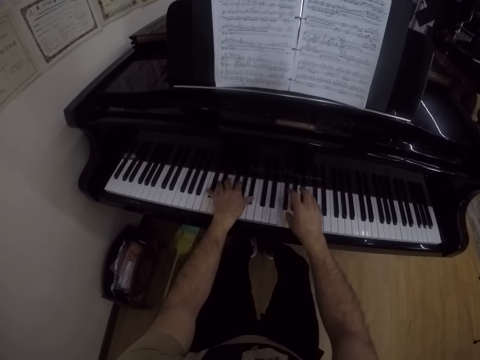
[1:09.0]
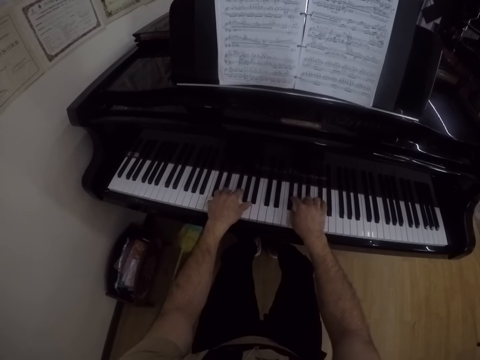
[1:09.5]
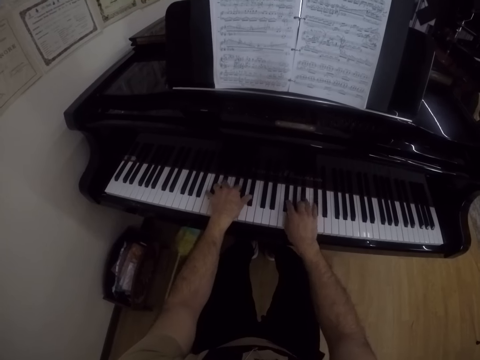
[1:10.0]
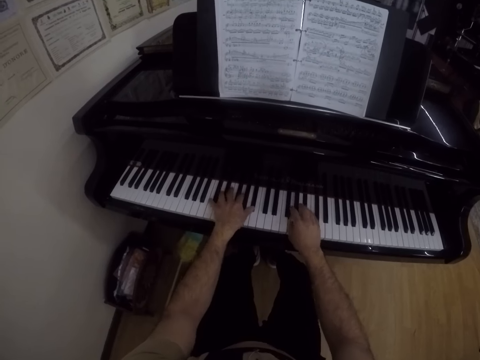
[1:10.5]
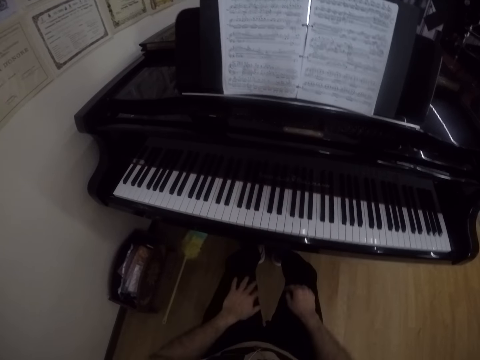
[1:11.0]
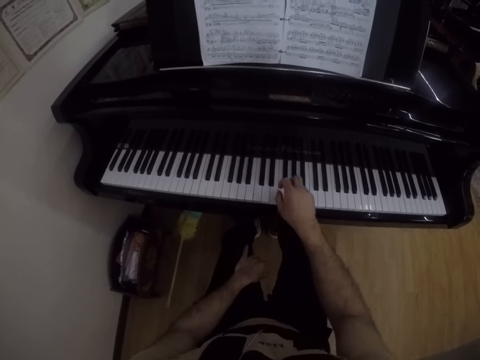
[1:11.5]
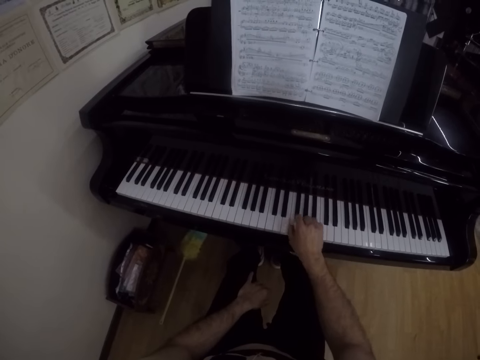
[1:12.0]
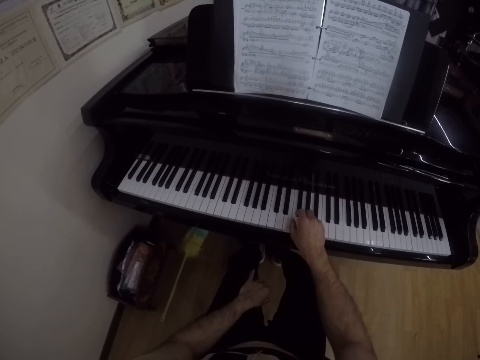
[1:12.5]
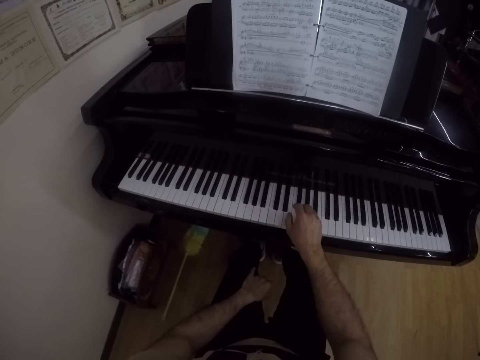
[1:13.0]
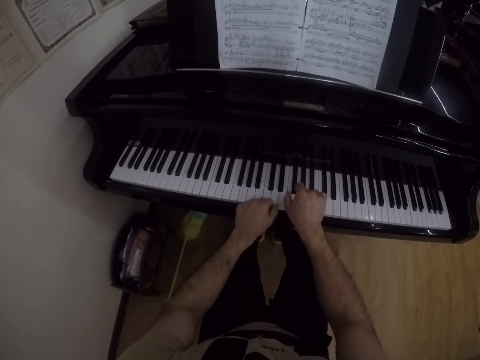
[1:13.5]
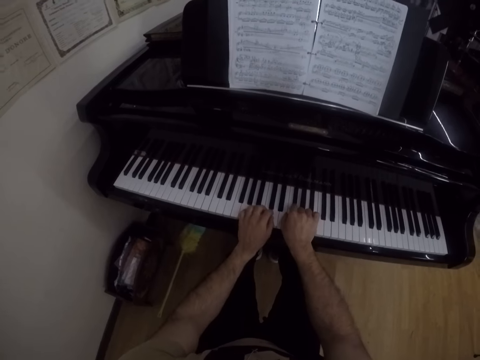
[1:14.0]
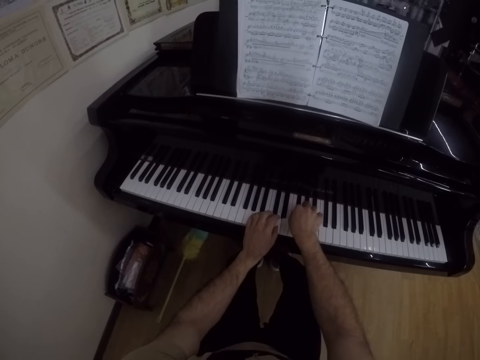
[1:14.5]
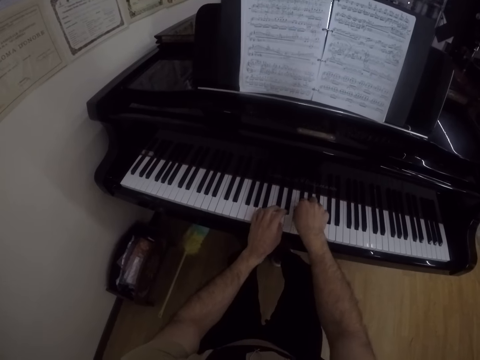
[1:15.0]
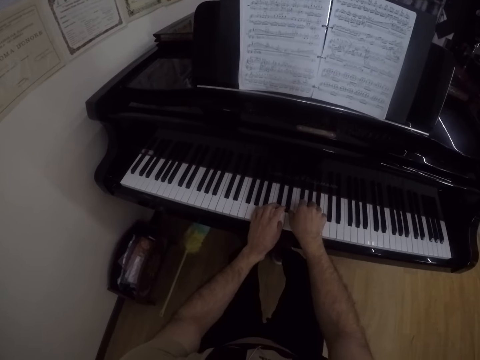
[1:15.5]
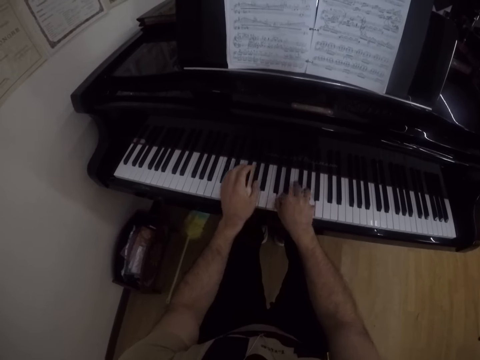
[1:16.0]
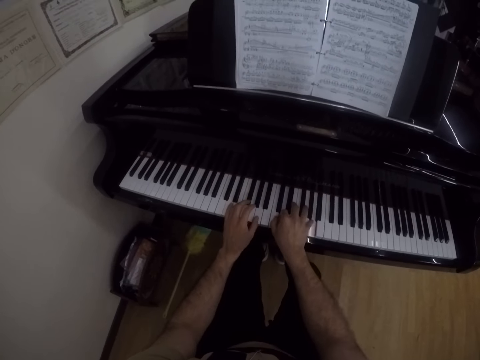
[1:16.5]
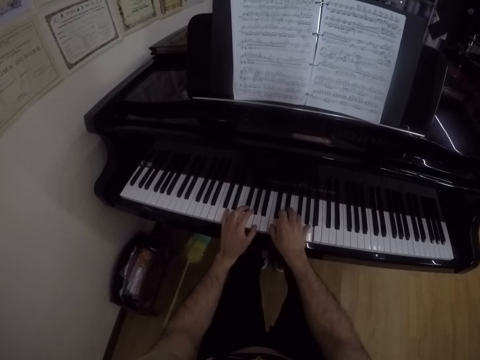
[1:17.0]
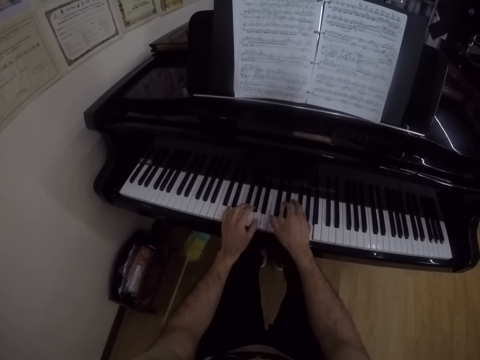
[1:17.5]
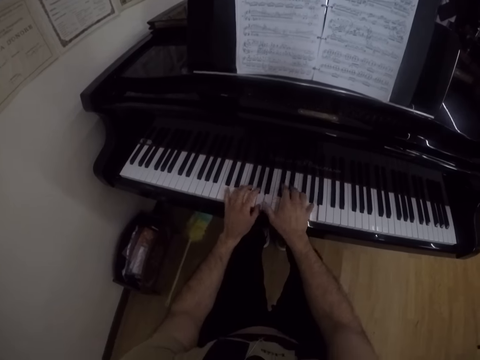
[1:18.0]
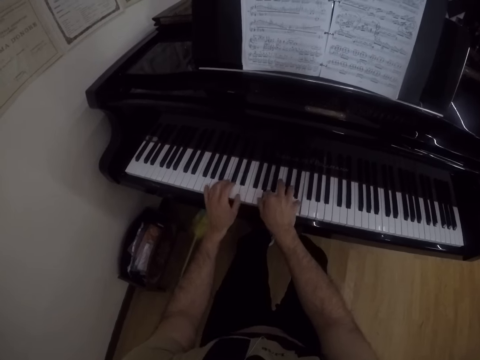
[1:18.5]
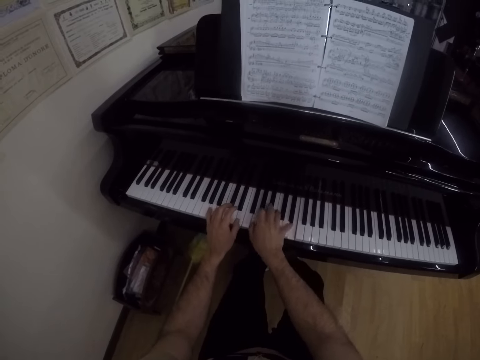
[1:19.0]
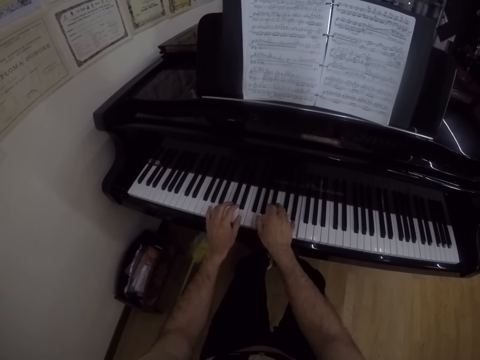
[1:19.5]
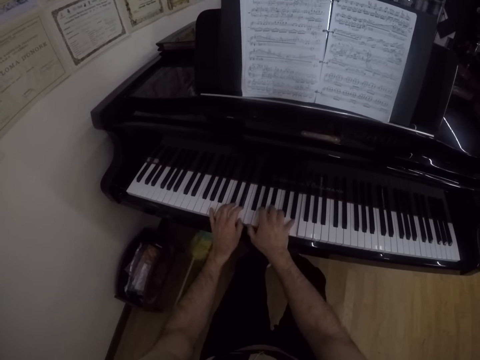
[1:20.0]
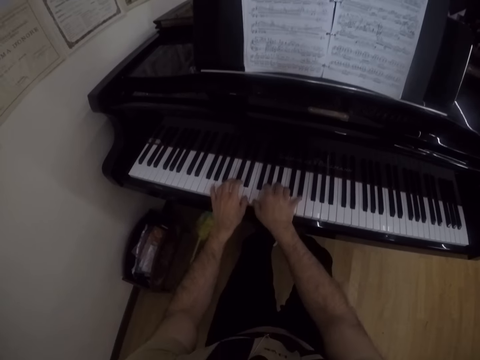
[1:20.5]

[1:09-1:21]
The camera wearer places his hands on his lap. He removes his hand from the piano. He plays the piano with his right hand. He plays the piano with both hands.

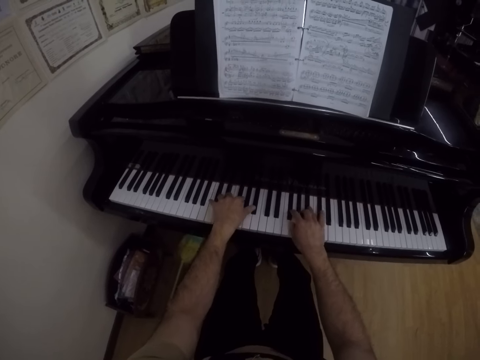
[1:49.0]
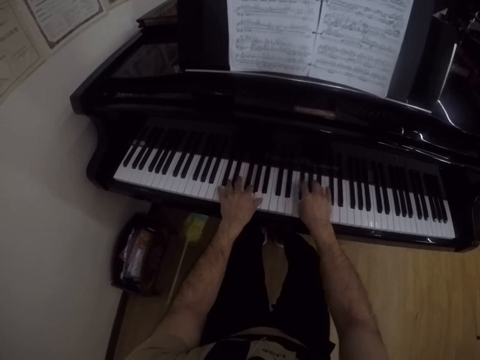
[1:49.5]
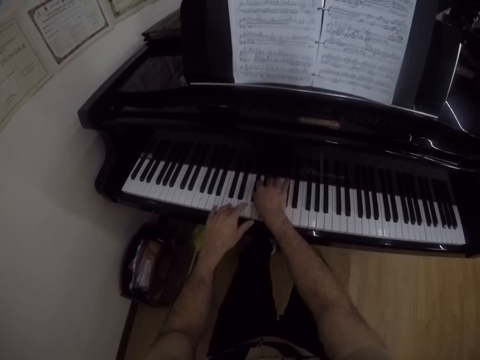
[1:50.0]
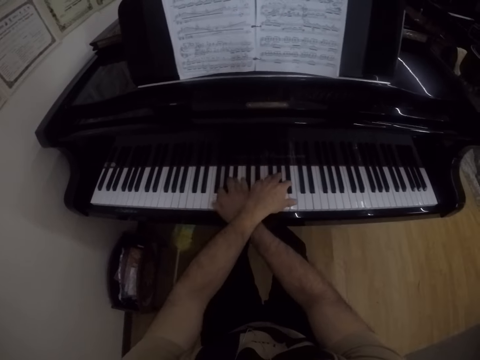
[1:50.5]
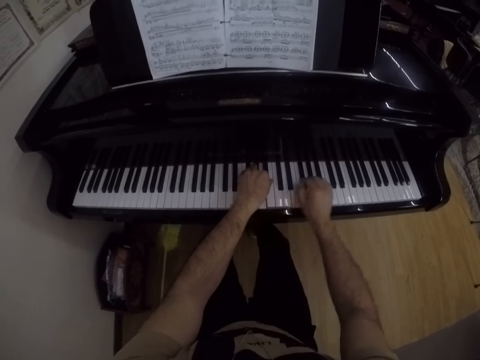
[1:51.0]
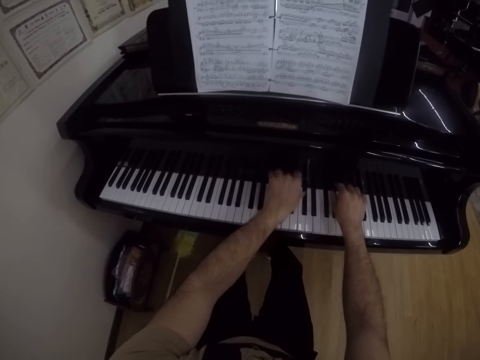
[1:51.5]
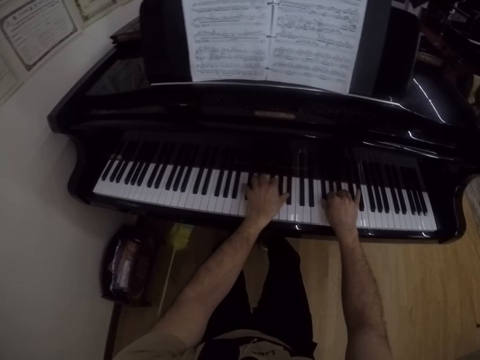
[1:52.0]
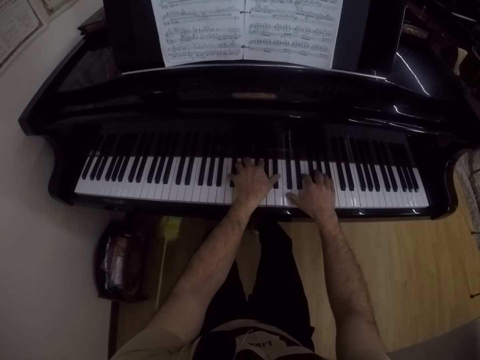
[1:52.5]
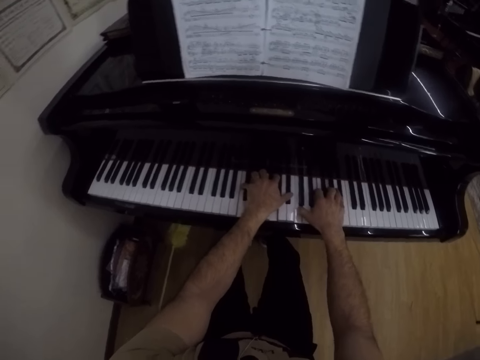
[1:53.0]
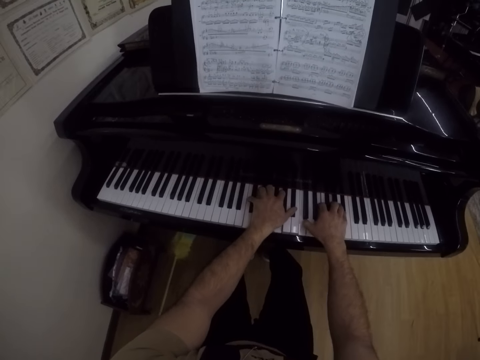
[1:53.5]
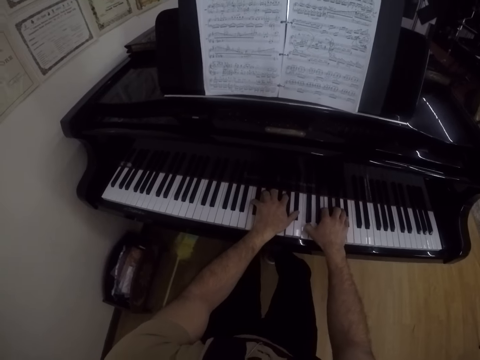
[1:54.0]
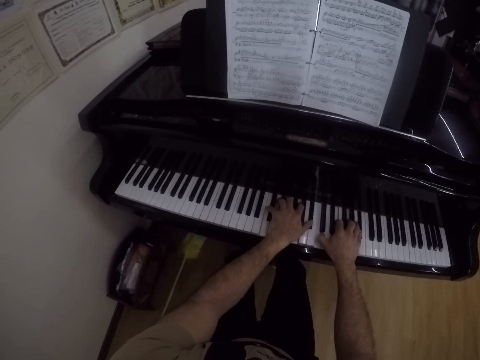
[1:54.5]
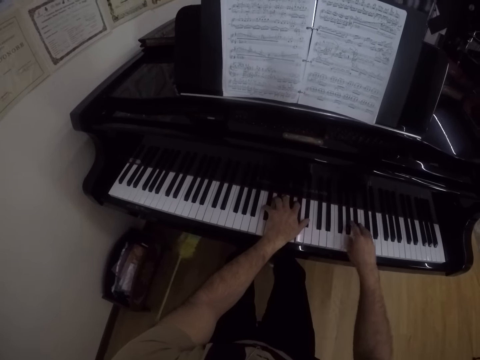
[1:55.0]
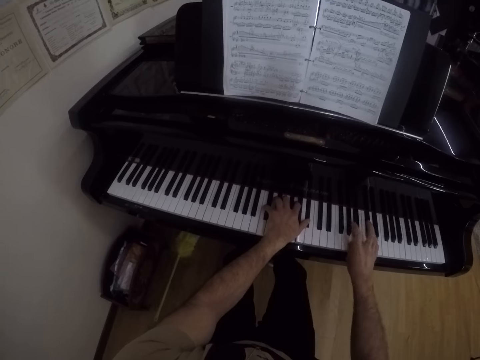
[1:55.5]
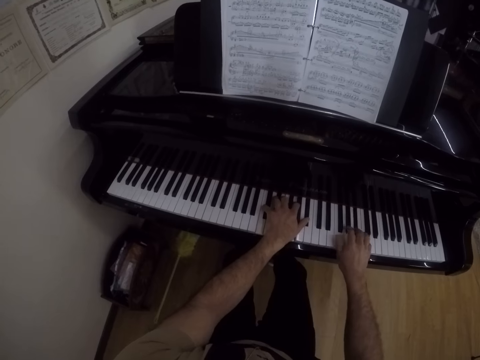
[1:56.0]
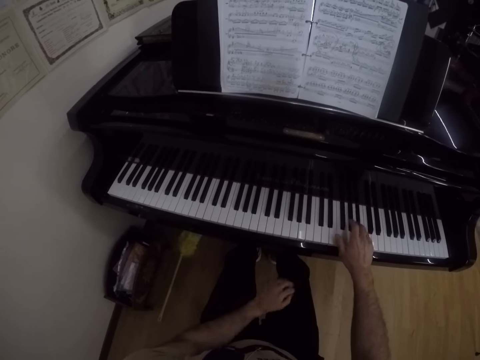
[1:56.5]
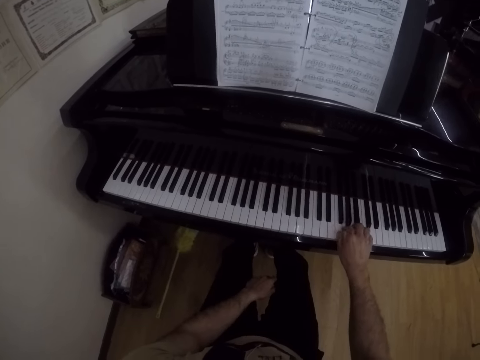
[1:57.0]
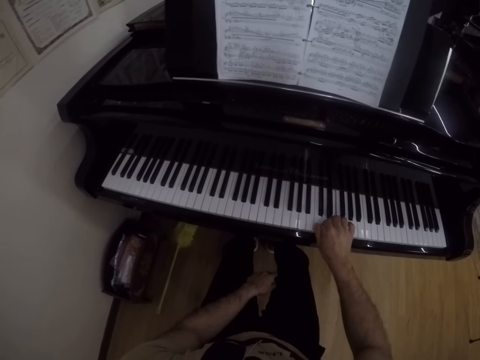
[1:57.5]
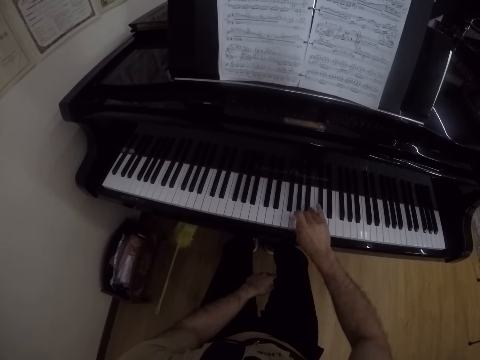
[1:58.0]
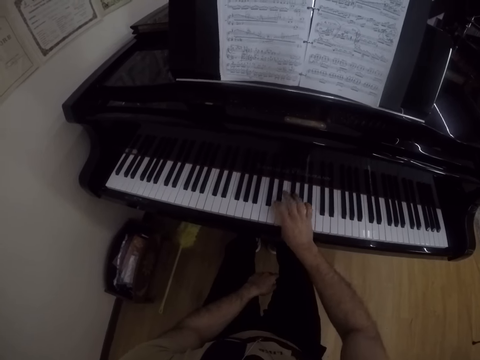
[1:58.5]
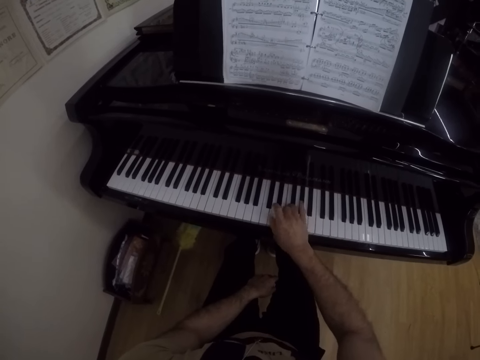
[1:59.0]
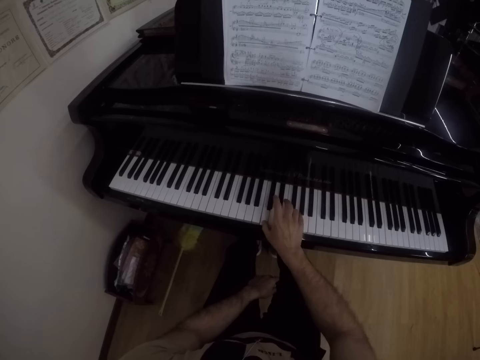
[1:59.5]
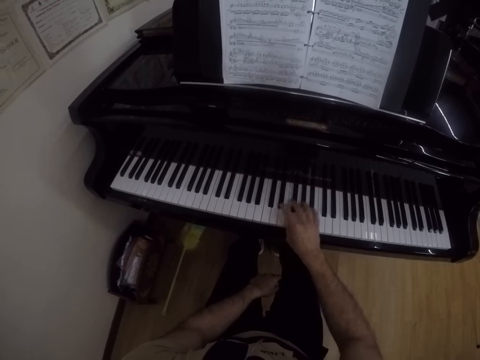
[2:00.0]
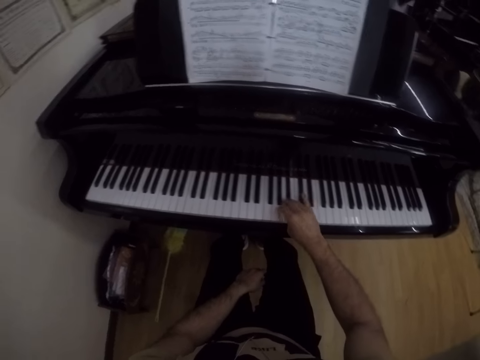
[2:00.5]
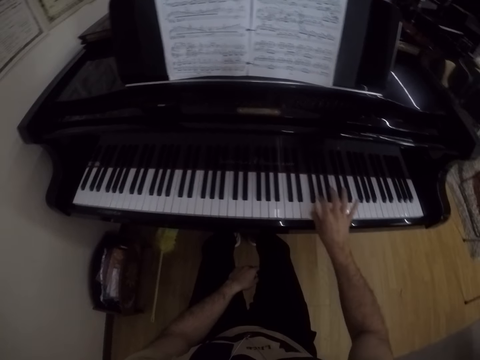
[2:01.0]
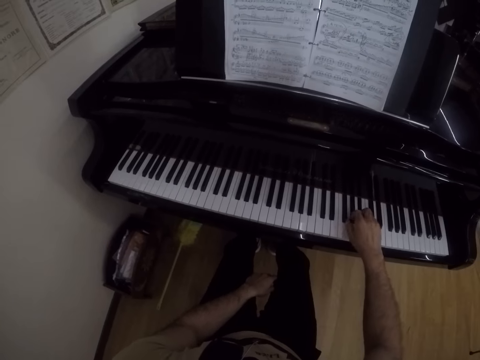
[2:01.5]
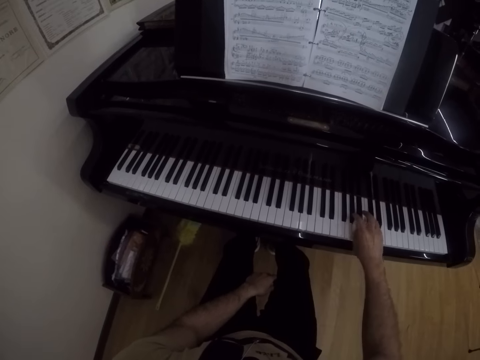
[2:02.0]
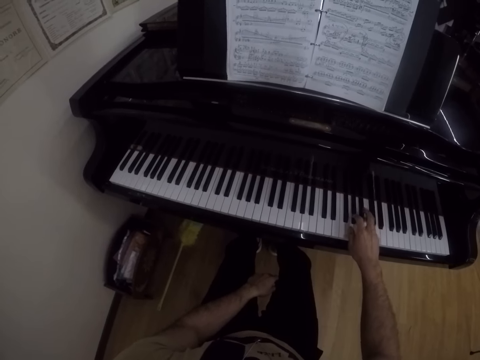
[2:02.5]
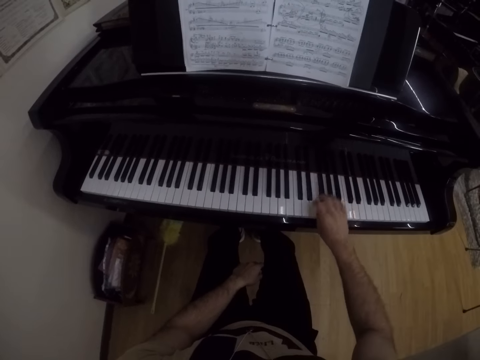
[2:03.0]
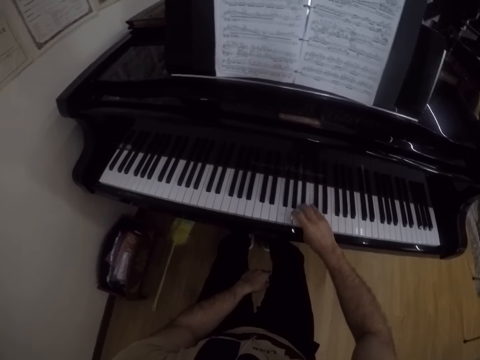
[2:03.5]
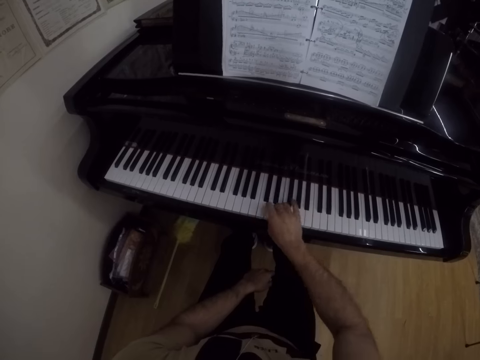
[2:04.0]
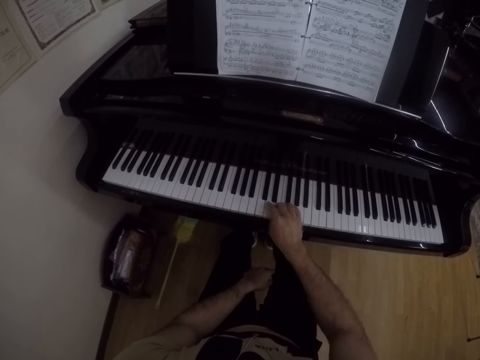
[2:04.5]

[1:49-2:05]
The camera wearer crosses his left hand over the right hand. He plays the piano with both hands. He places his left hand on his lap. He removes his left hand from the piano. He plays the piano with his right hand.
